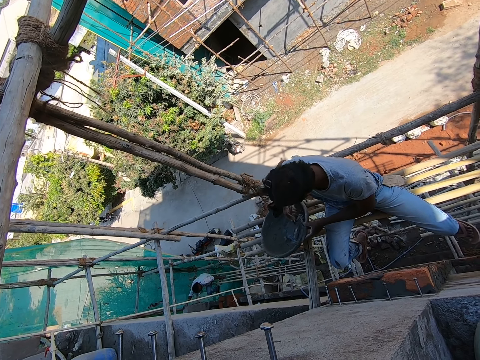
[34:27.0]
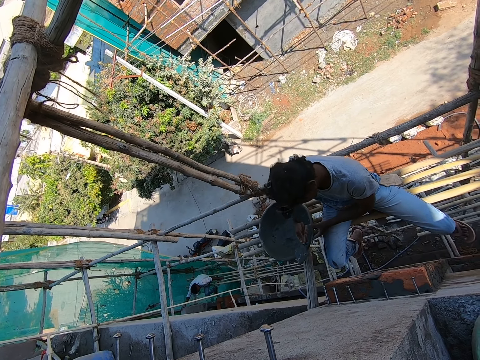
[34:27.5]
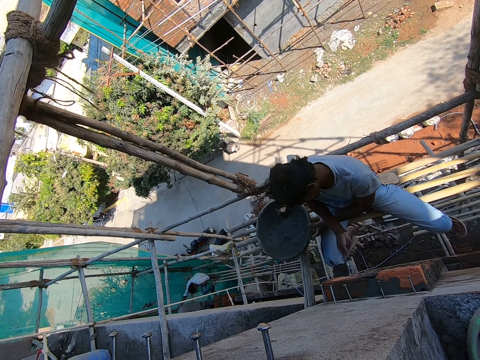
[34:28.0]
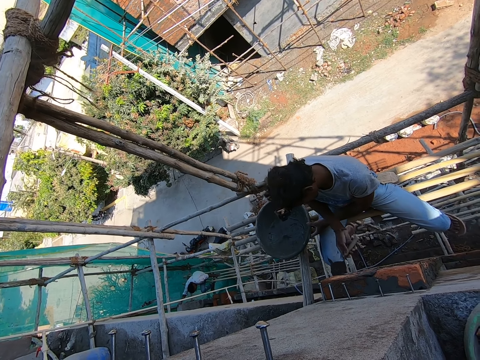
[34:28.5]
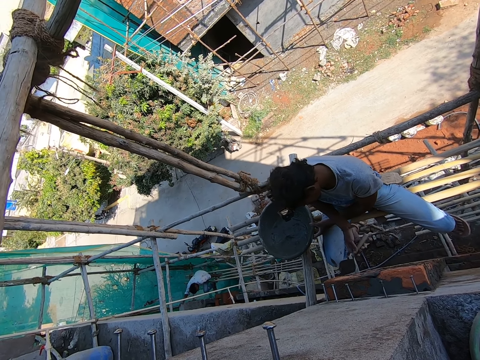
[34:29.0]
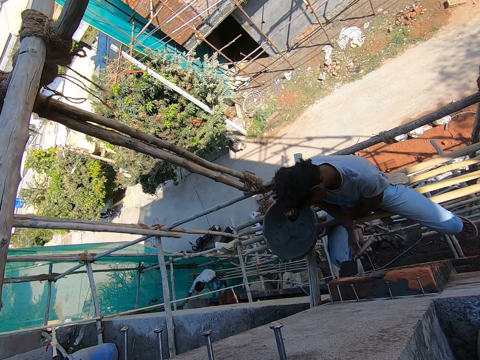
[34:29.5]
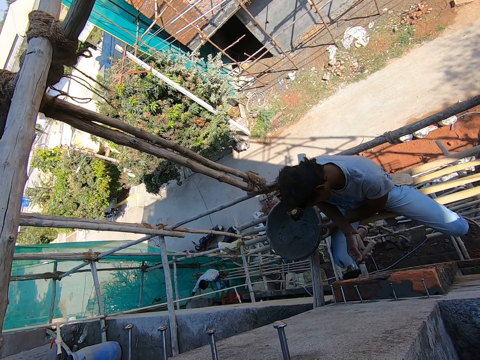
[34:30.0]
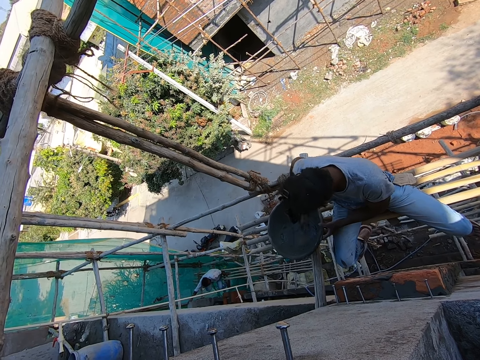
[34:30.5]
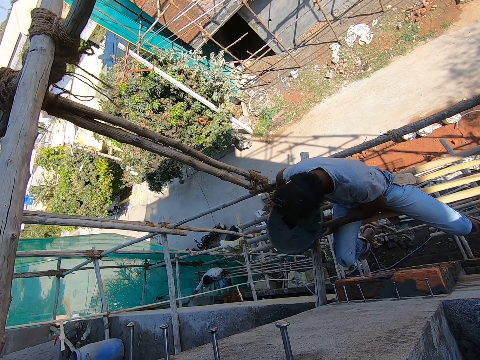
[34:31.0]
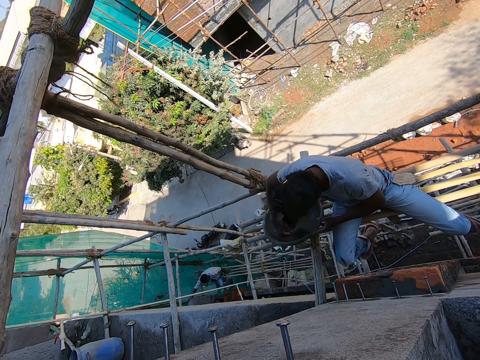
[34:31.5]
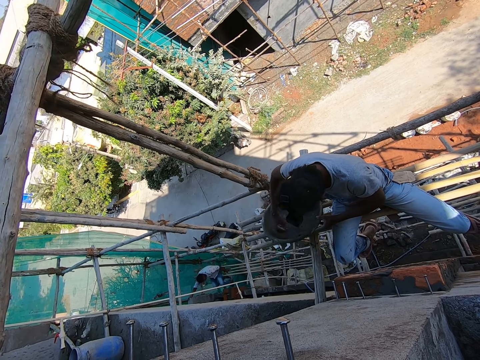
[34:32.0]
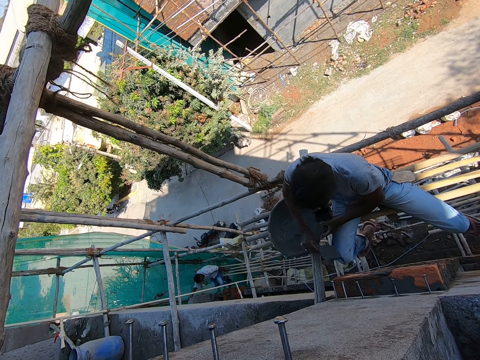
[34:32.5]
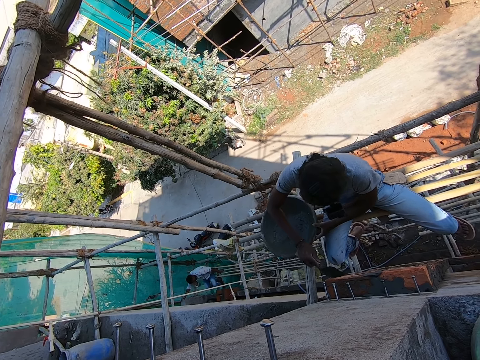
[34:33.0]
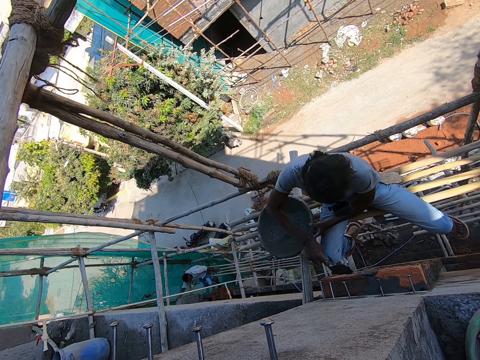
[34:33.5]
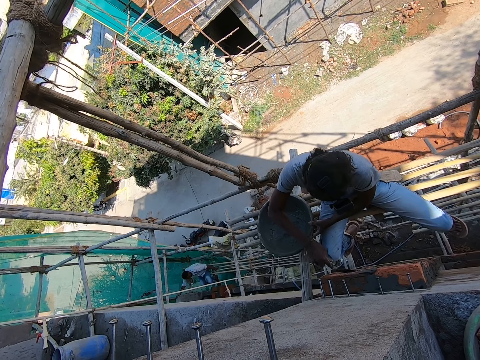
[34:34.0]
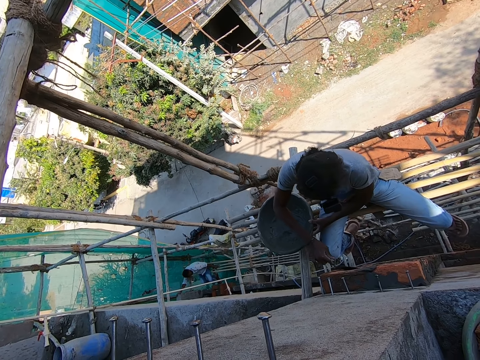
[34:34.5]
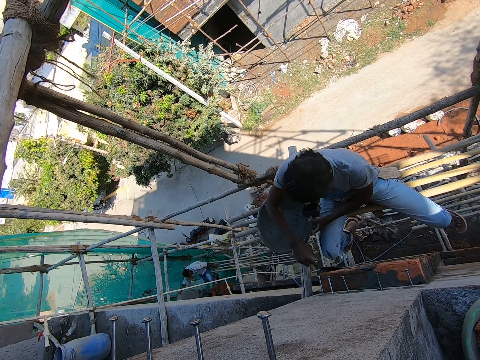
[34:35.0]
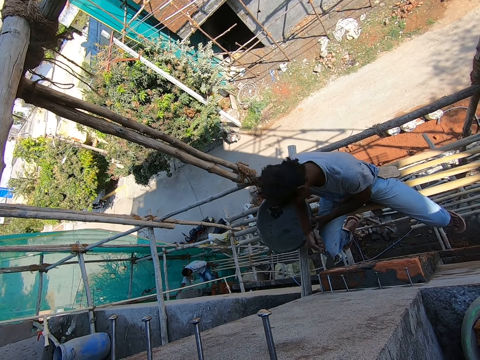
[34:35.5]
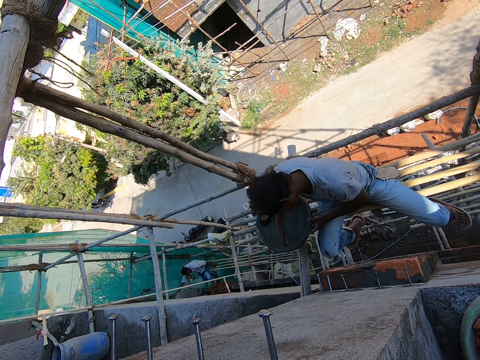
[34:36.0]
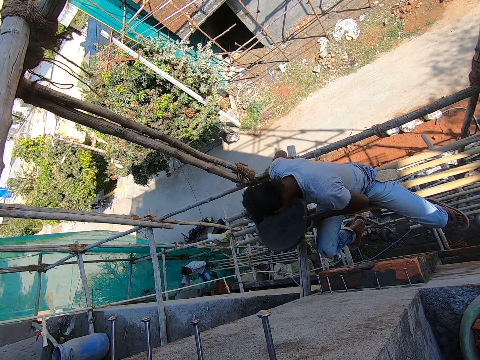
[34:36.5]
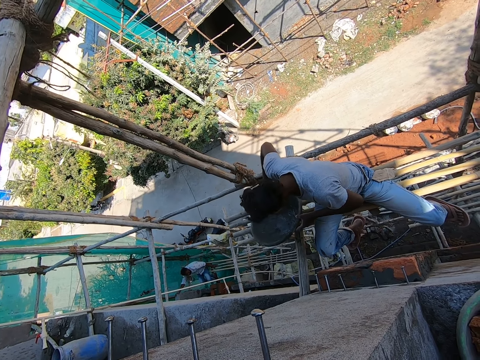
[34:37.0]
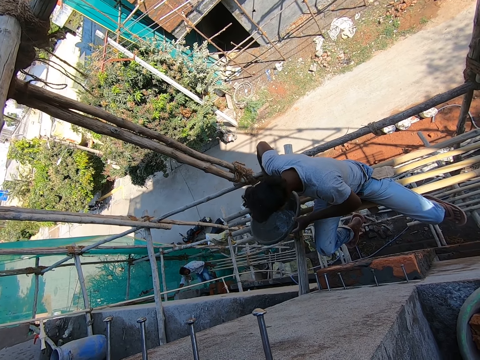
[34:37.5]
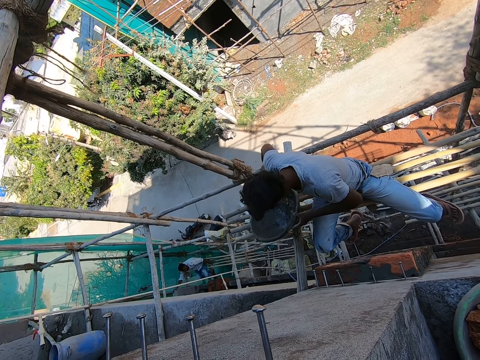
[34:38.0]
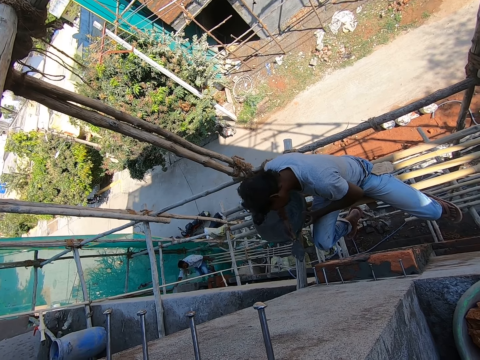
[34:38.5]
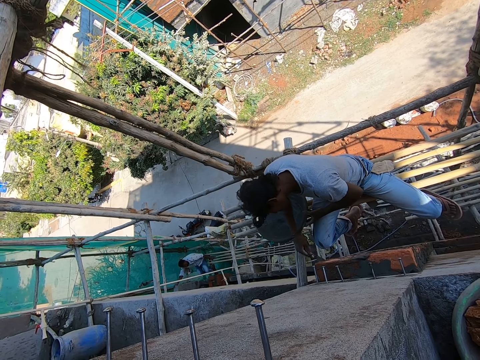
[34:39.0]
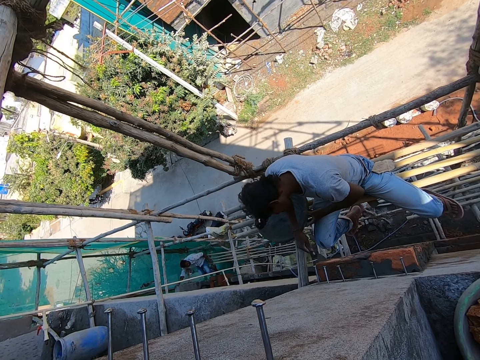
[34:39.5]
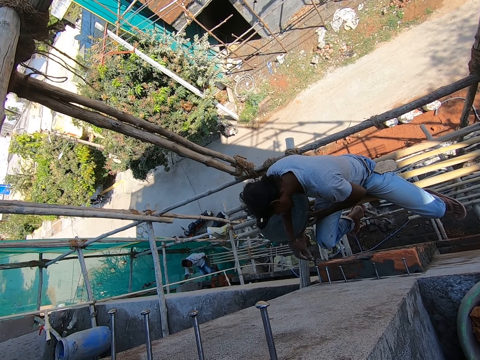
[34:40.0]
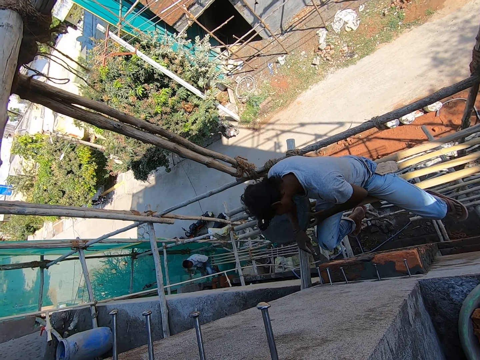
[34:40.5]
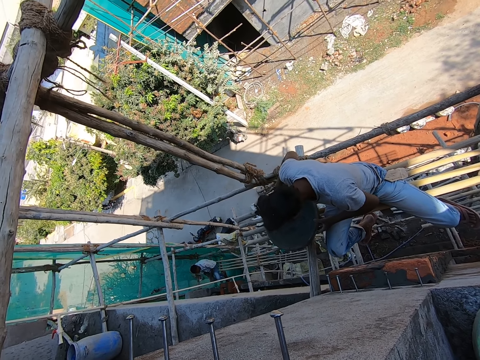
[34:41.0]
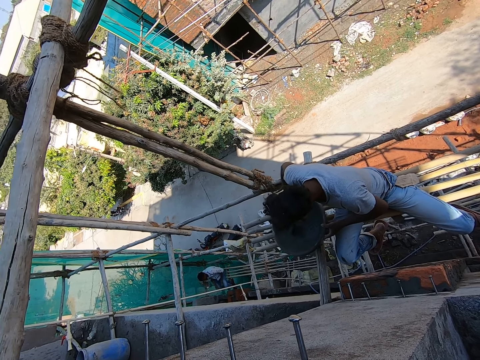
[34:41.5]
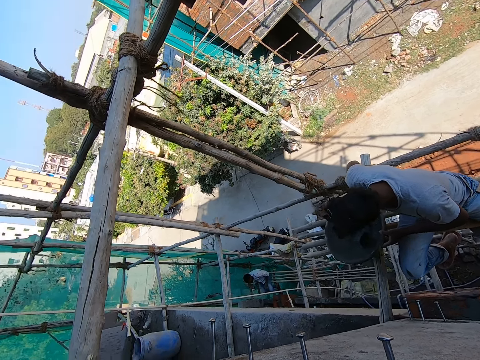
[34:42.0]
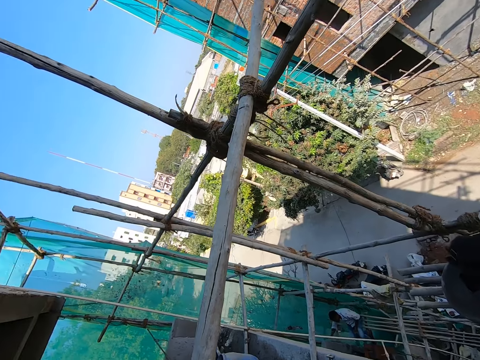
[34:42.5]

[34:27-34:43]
A man plasters the wall with the mortar on the brick trowel in his right hand. He scoops mortar from the head pan on the scaffolding with the brick trowel in his right hand. He plasters the wall with the mortar on the brick trowel in his right hand. He scoops mortar from the head pan on the scaffolding with the brick trowel in his right hand. He plasters the wall with the mortar on the brick trowel in his right hand.

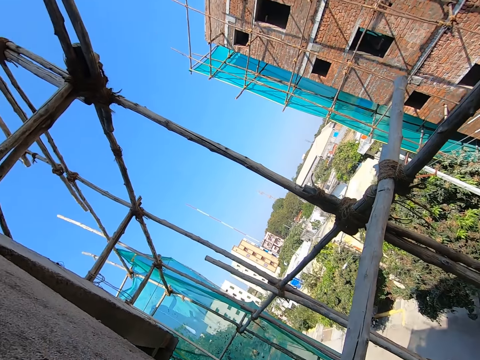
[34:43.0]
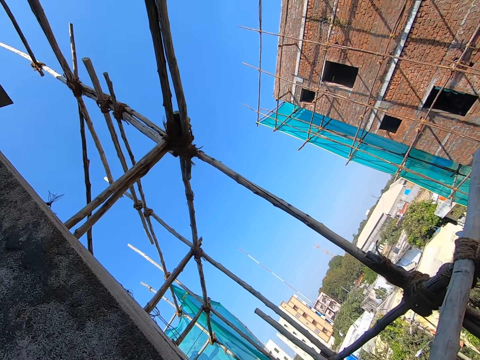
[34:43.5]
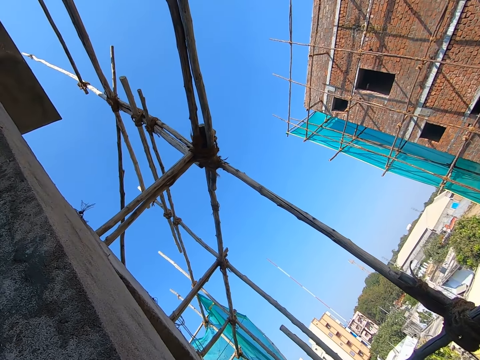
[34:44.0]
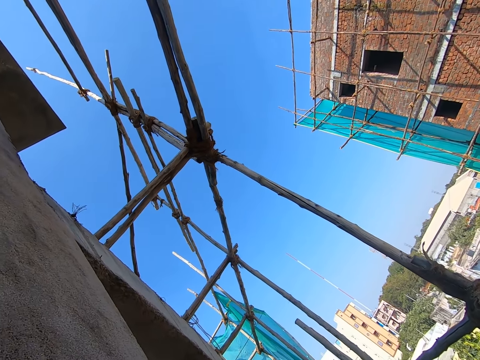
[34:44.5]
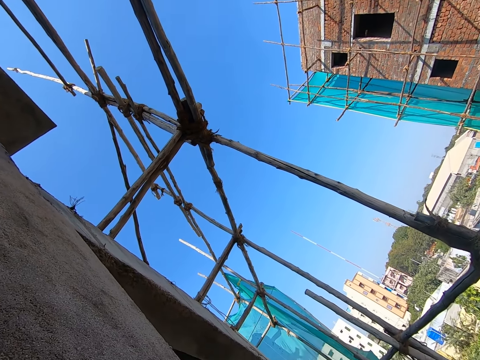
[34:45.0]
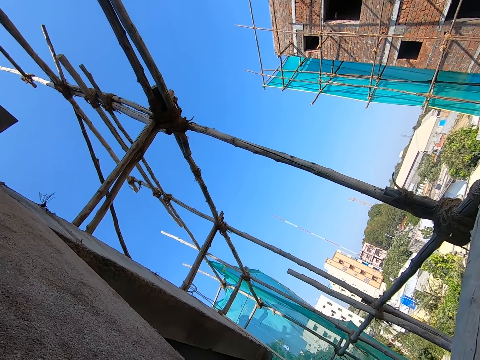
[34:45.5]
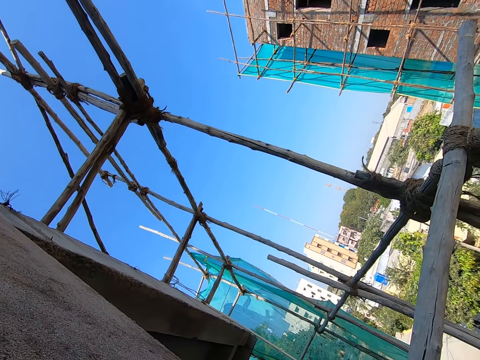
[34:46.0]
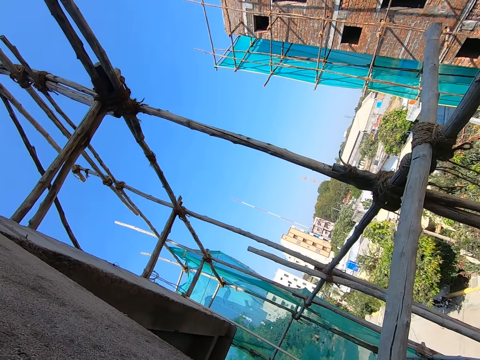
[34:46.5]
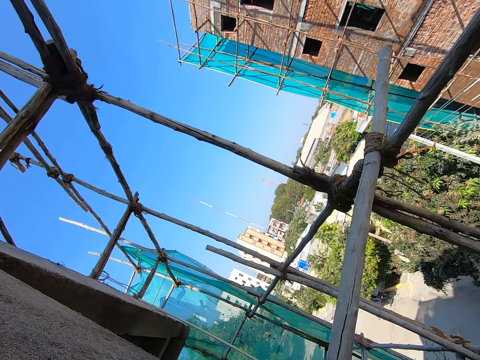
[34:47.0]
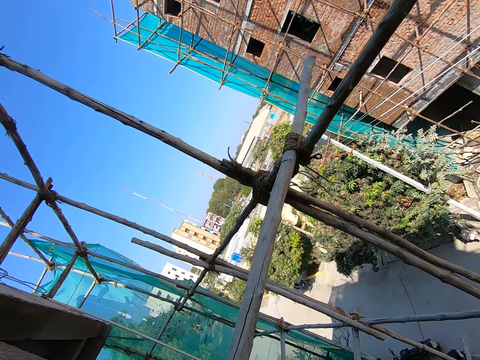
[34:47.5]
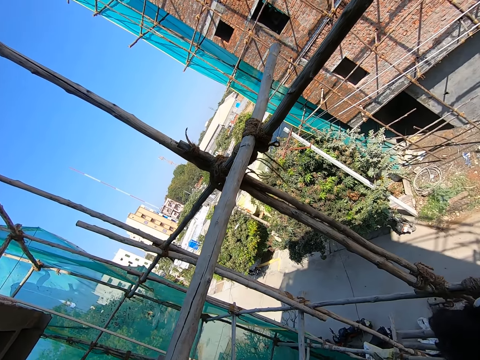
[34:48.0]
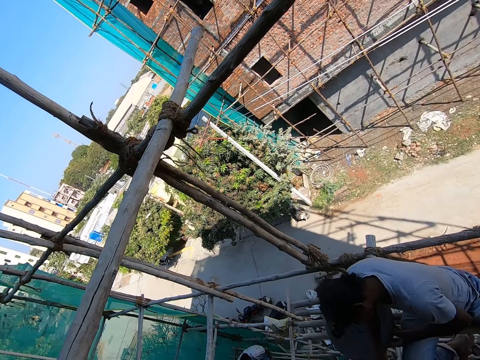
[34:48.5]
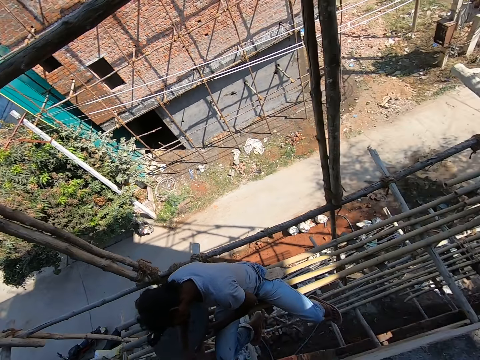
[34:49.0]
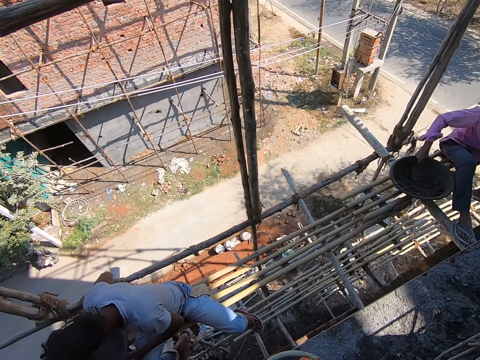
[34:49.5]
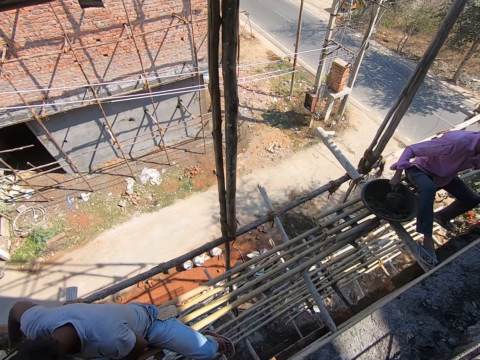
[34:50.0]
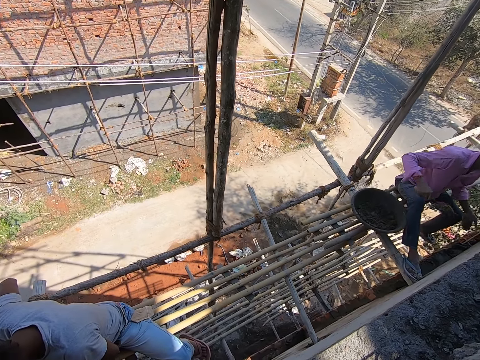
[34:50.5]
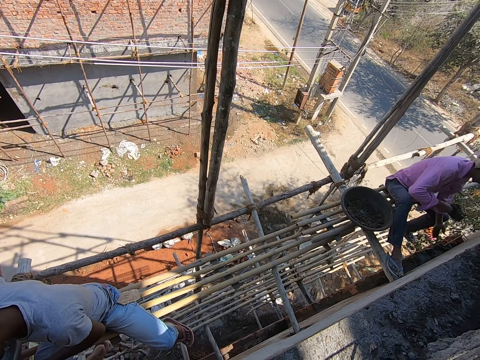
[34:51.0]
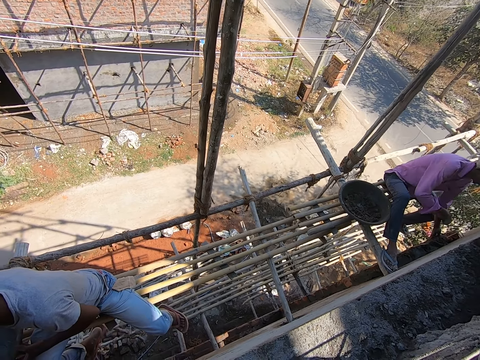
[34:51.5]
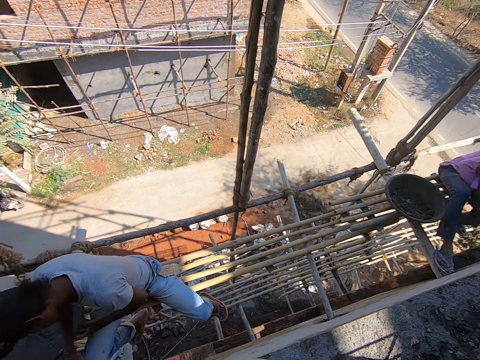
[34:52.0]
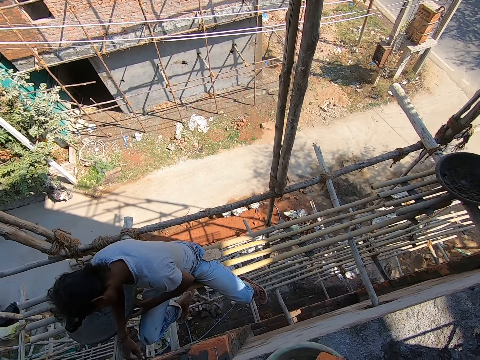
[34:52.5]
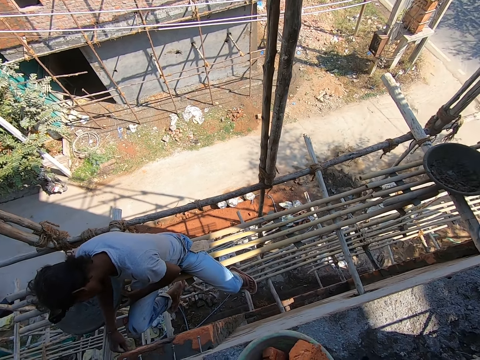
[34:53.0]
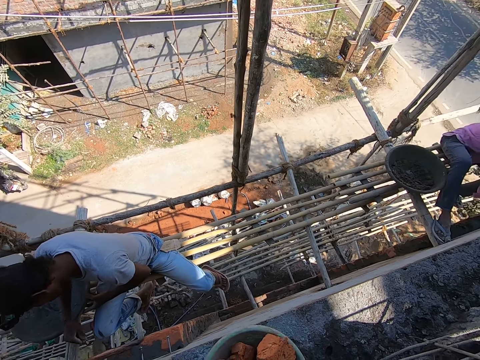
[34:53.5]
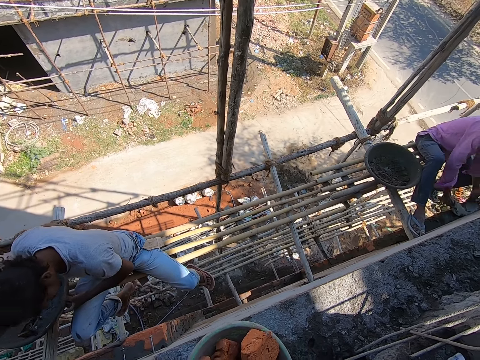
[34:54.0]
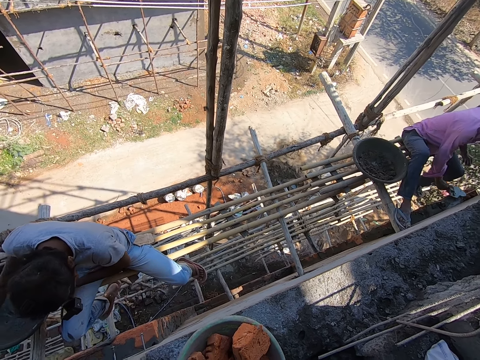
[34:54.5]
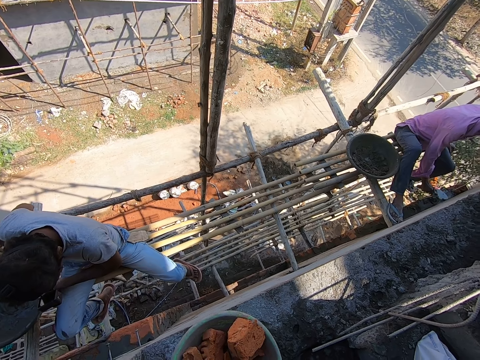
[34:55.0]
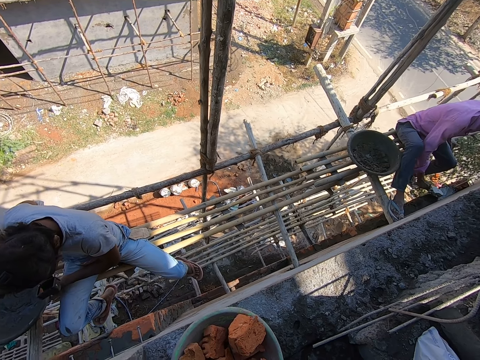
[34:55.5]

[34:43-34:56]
A man scoops mortar from the head pan on the scaffolding with a brick trowel in his right hand and pours the mortar in the brick trowel in his right hand on the wall. Another man plasters the wall with the mortar on the brick trowel in his right hand and scrapes mortar in the head pan on the scaffolding with the brick trowel in his right hand.
